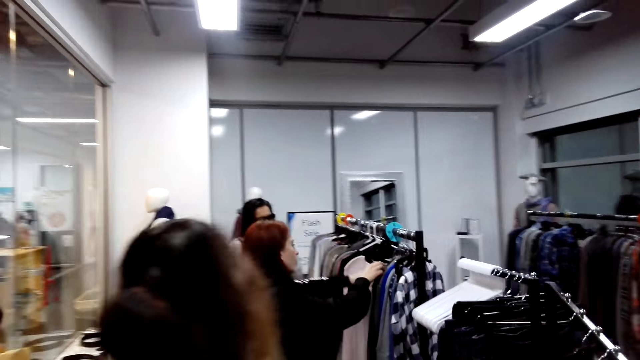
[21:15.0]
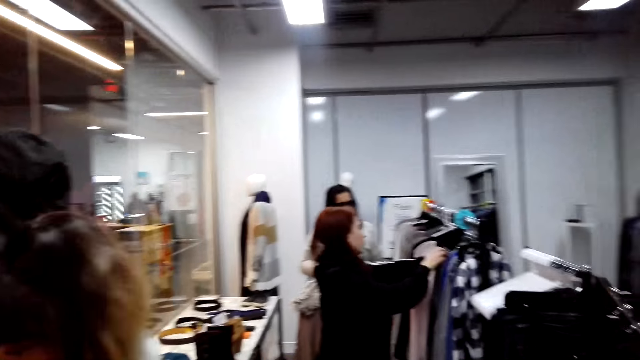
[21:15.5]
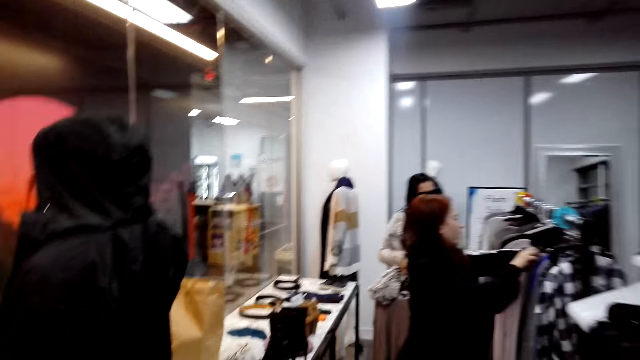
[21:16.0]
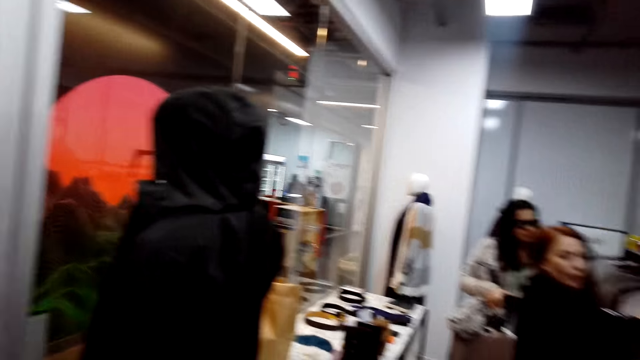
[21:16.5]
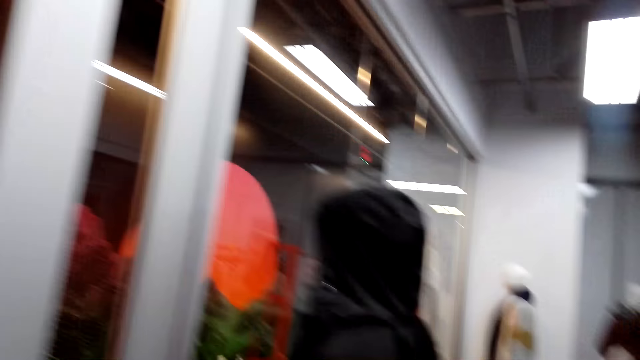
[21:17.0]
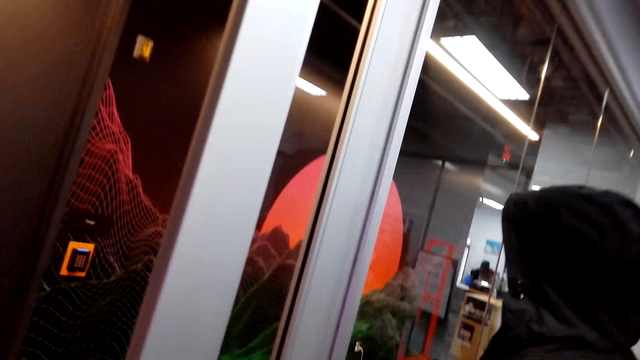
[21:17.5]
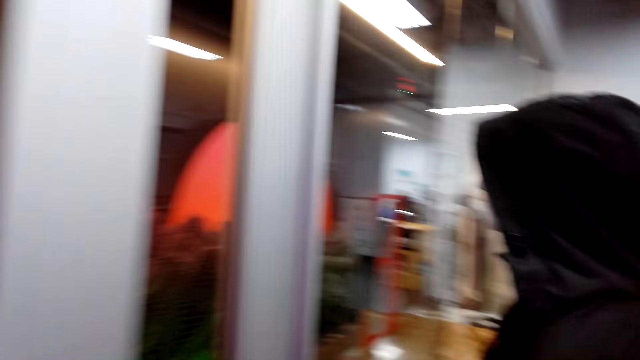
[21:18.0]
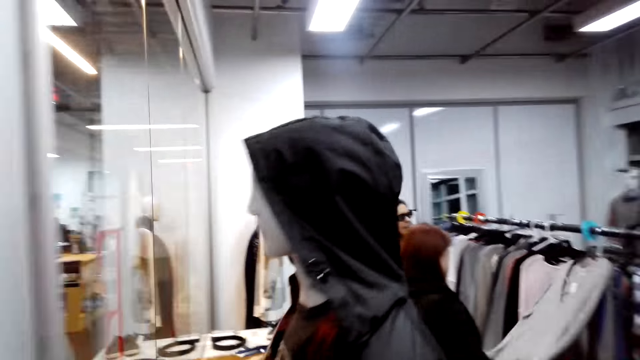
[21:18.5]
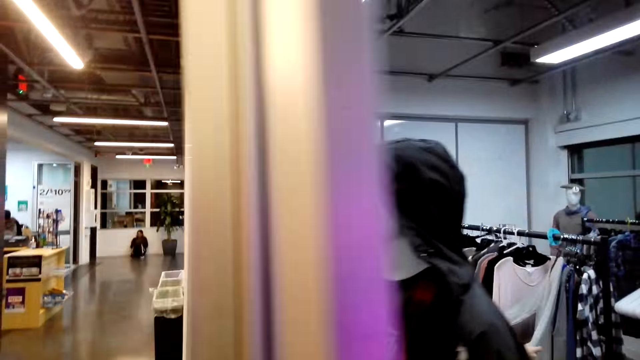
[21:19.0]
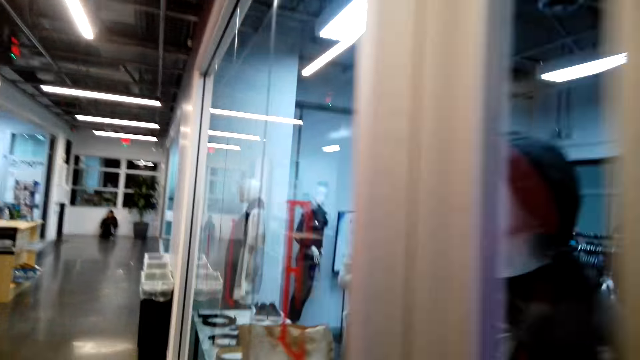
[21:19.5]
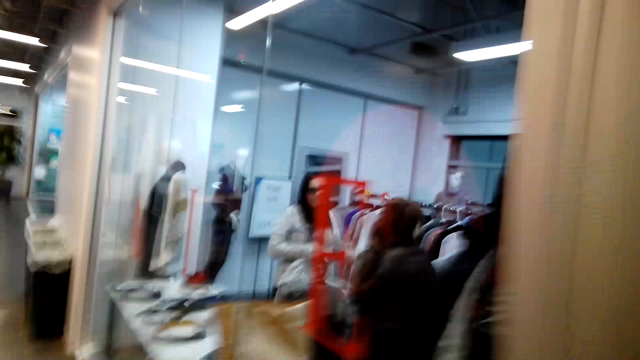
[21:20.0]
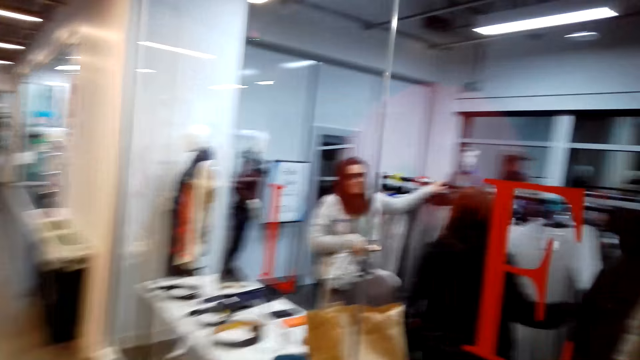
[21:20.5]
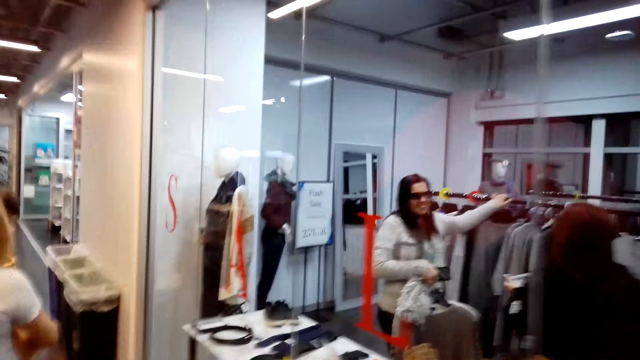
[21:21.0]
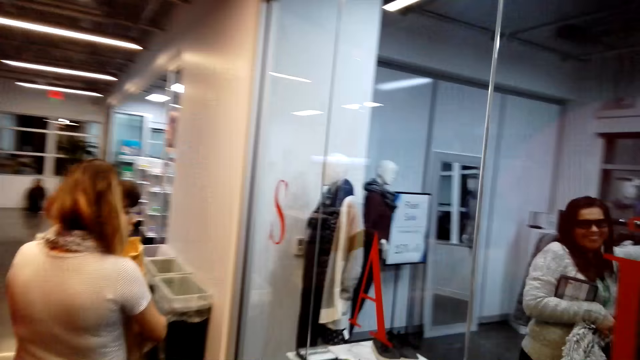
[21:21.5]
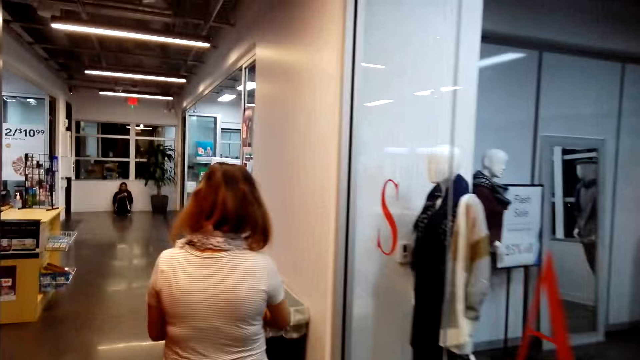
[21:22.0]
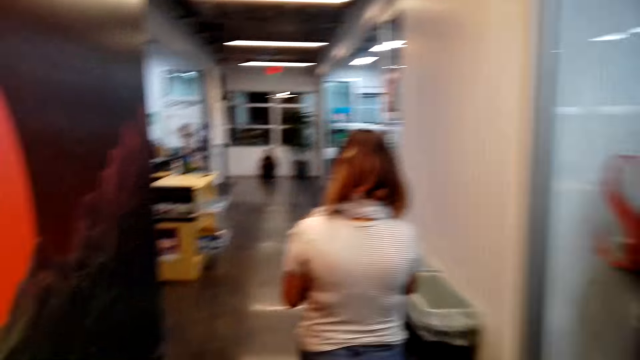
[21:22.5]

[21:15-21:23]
A lady walks in the supermarket. The camera wearer walks in the supermarket.

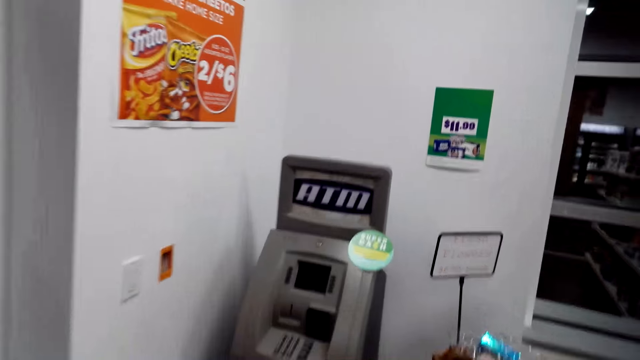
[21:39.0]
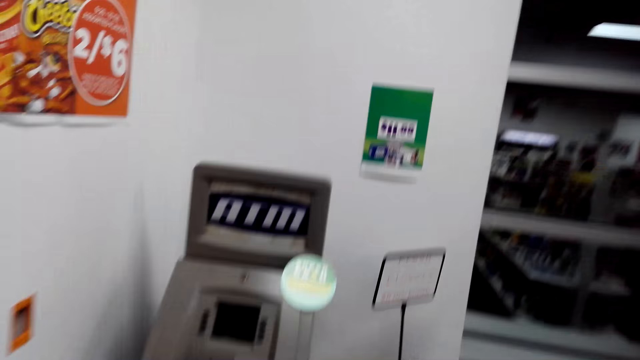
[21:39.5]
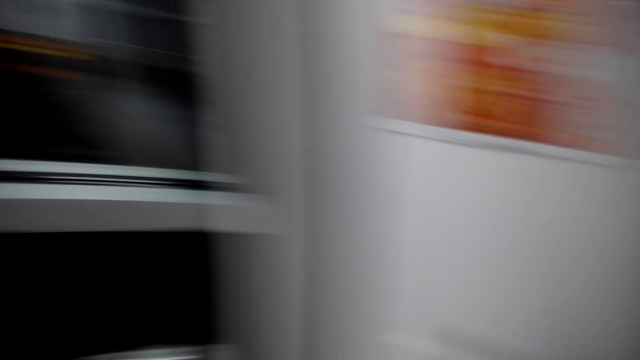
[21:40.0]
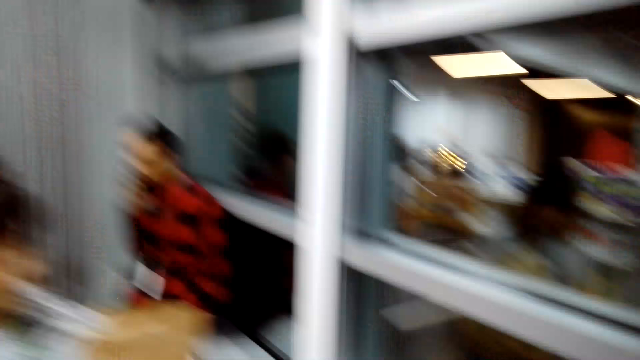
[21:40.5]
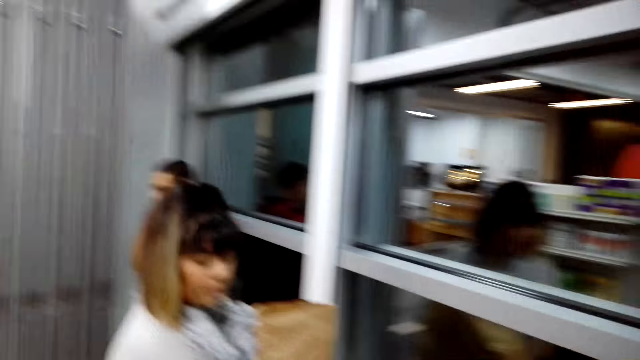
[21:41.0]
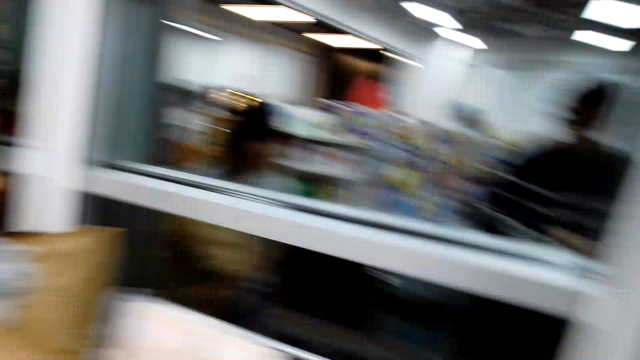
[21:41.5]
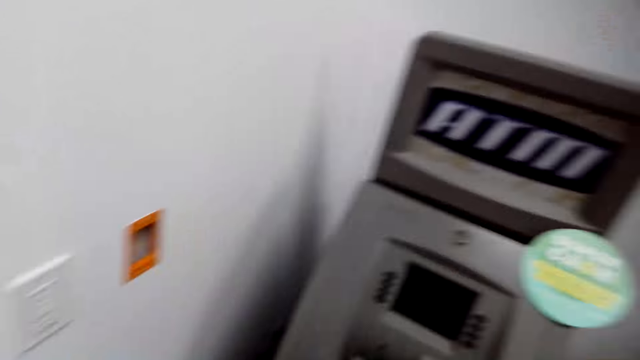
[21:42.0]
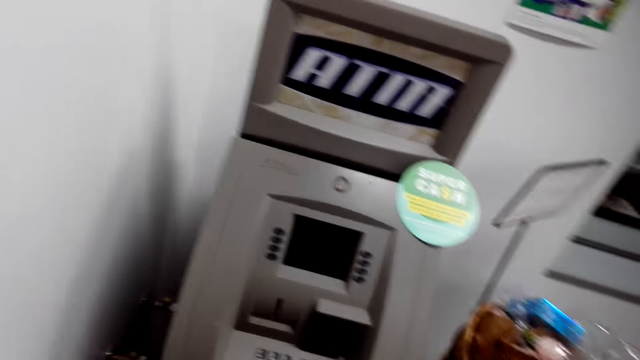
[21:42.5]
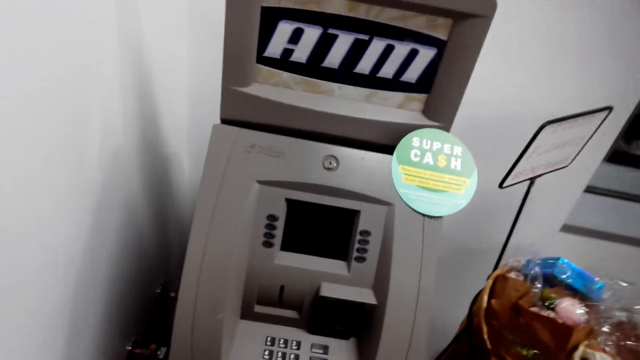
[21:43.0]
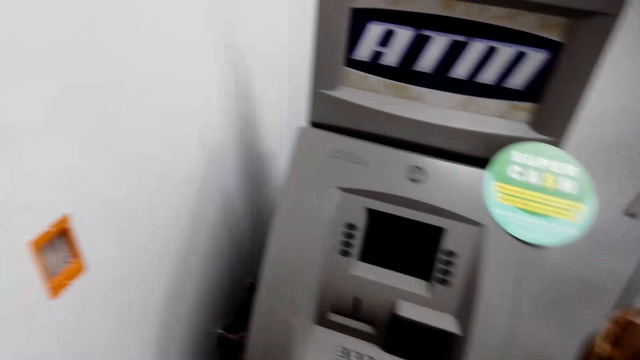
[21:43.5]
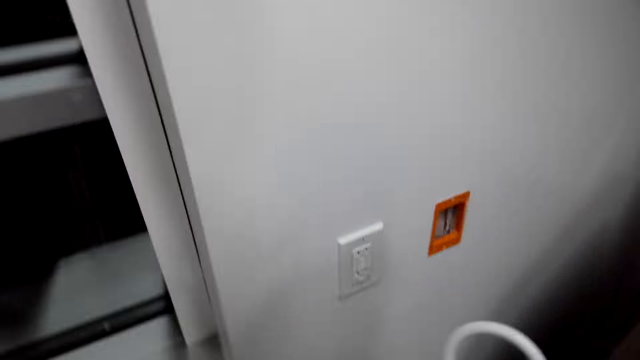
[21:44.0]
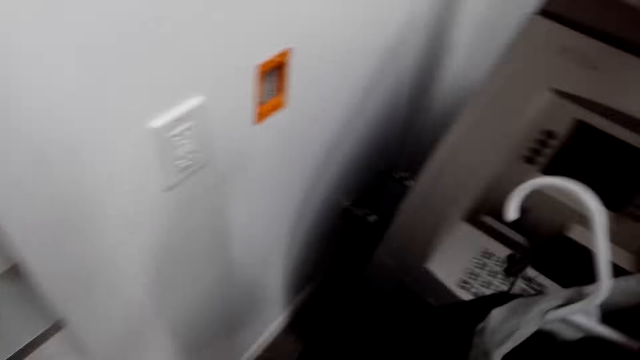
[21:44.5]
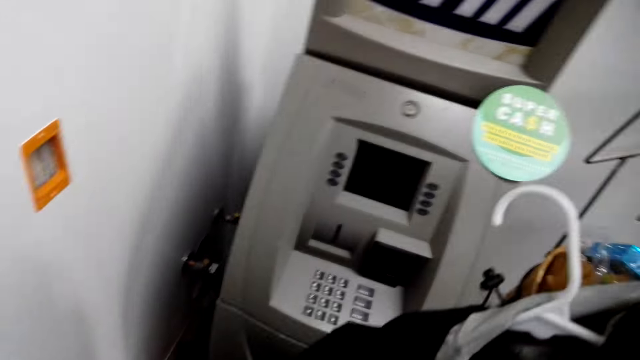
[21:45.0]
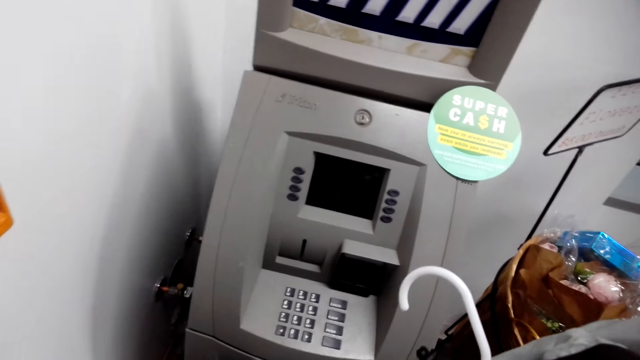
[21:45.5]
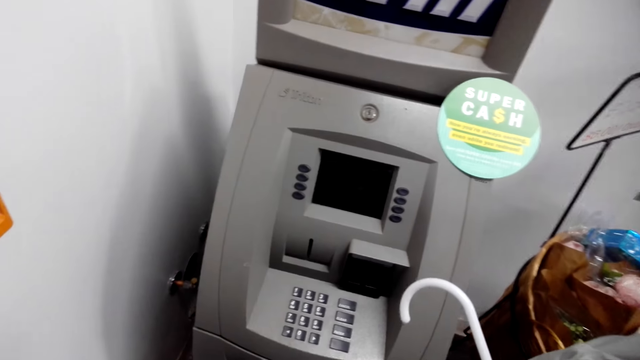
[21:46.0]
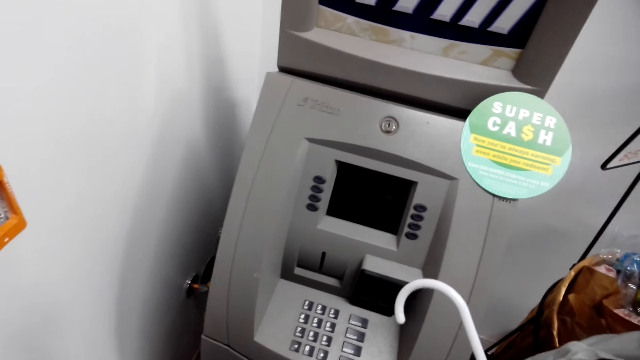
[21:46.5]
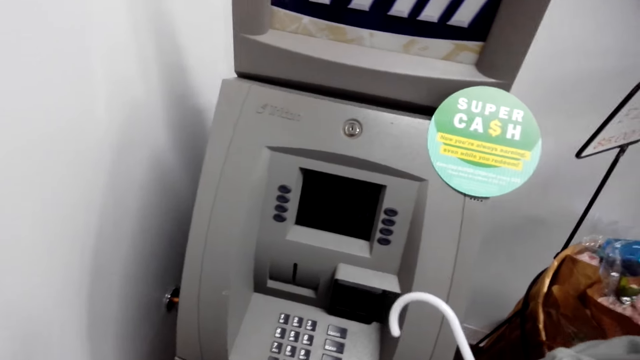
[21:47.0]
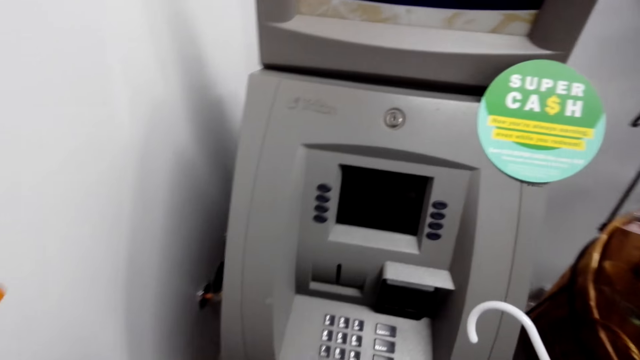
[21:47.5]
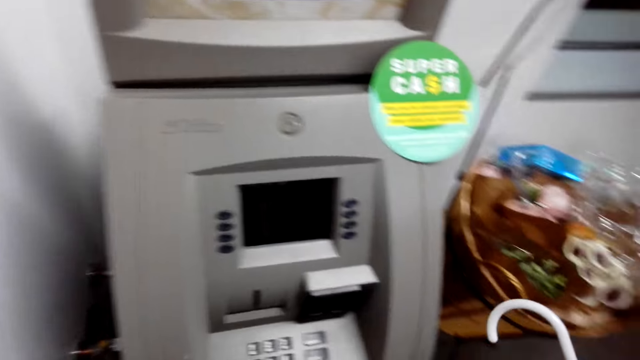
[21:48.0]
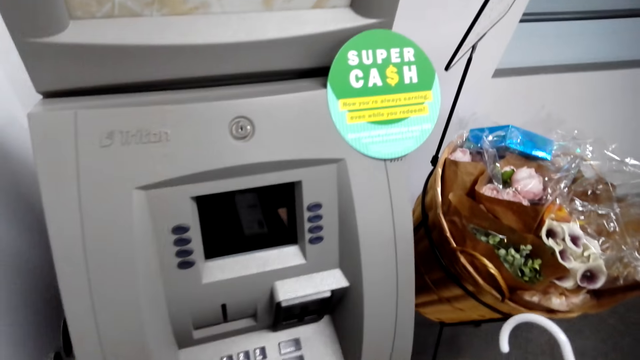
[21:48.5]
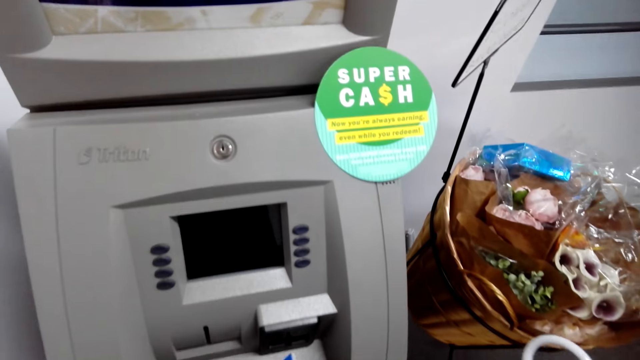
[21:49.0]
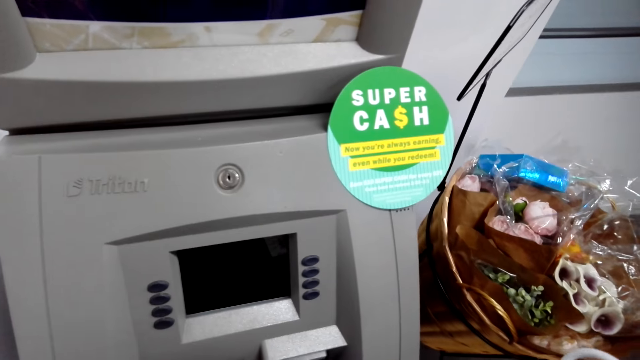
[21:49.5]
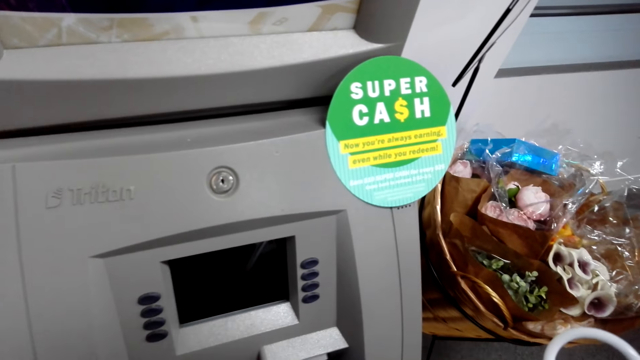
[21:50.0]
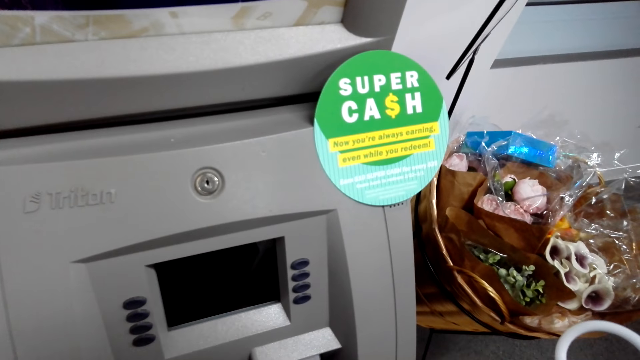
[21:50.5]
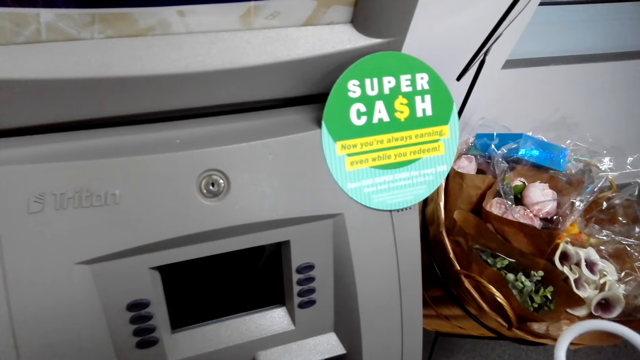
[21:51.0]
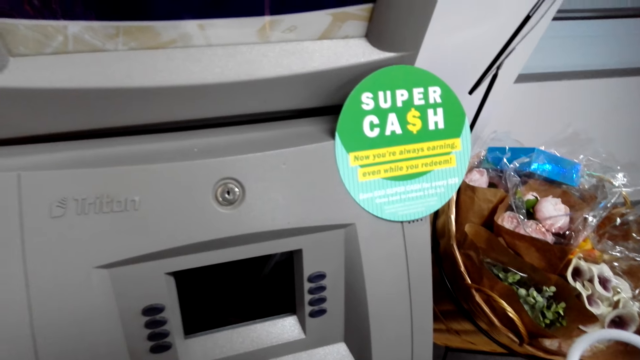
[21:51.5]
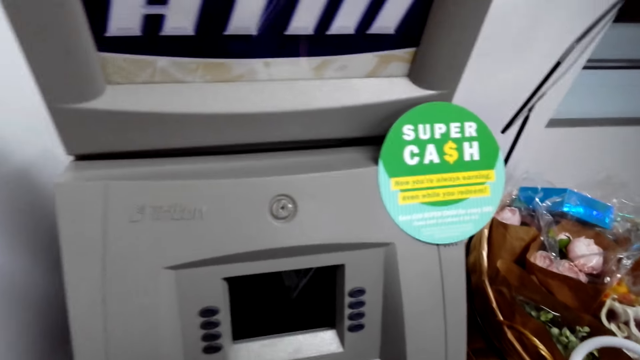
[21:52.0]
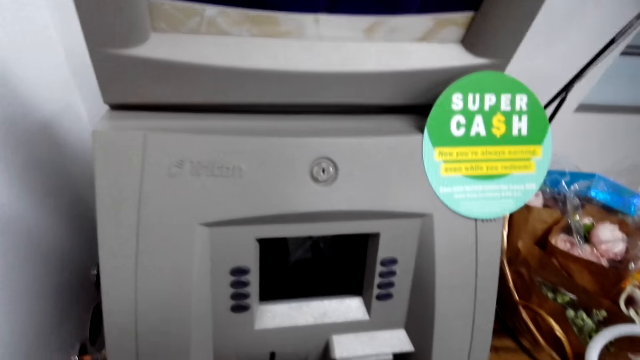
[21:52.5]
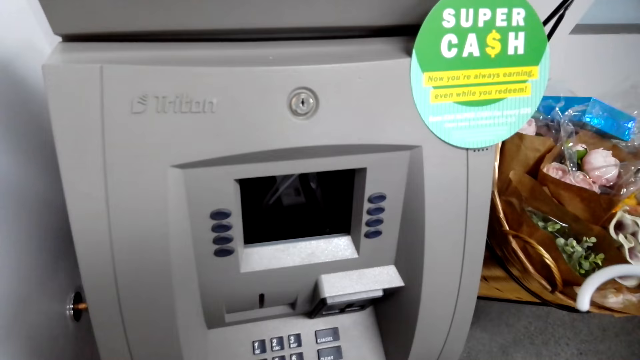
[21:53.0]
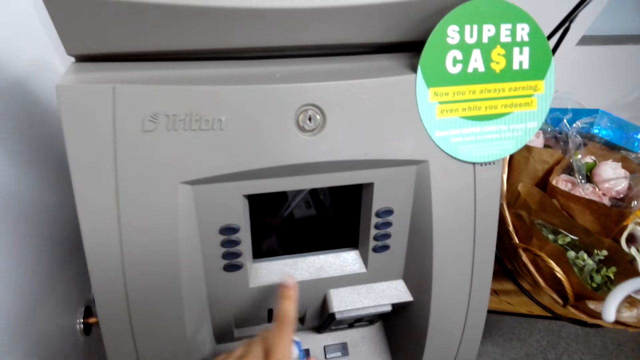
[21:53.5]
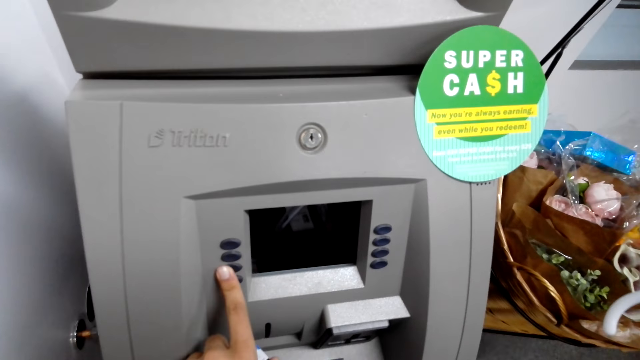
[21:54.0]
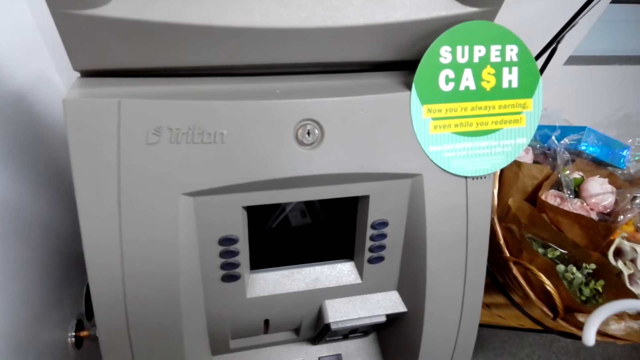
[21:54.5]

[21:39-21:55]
The camera wearer stares at the lady. They stare at the ATM machine. They use the ATM machine. They press the ATM machine.
